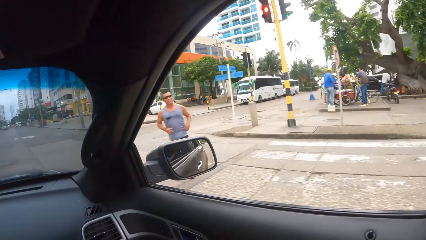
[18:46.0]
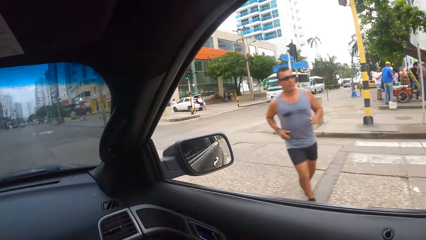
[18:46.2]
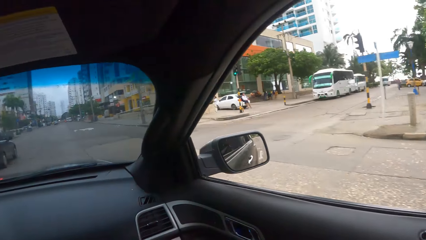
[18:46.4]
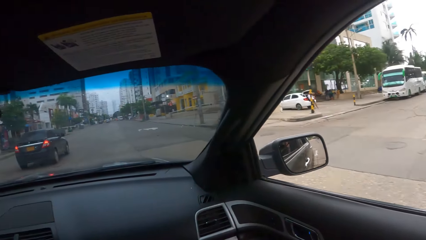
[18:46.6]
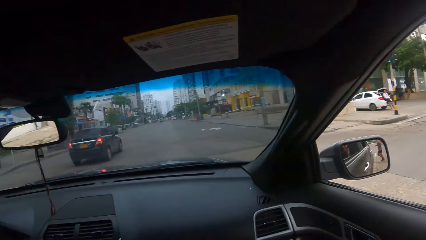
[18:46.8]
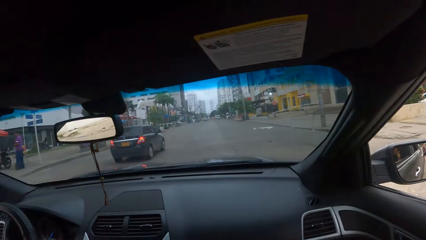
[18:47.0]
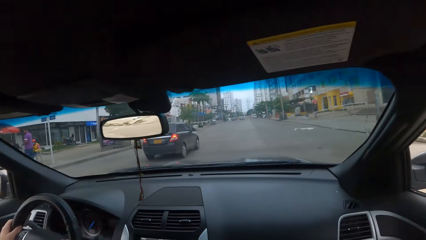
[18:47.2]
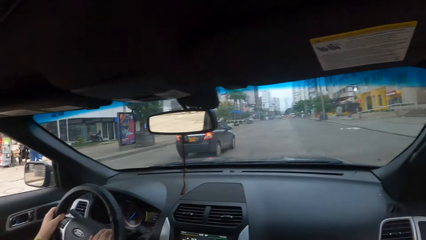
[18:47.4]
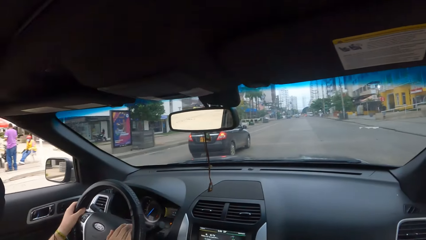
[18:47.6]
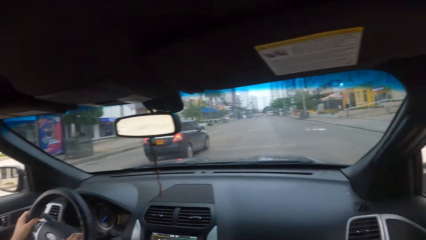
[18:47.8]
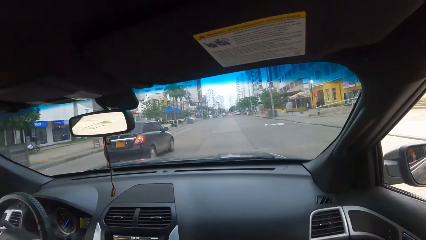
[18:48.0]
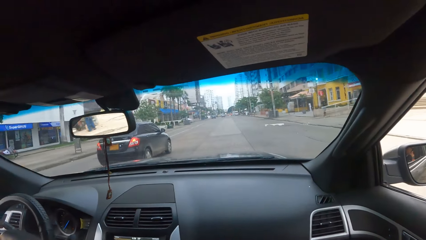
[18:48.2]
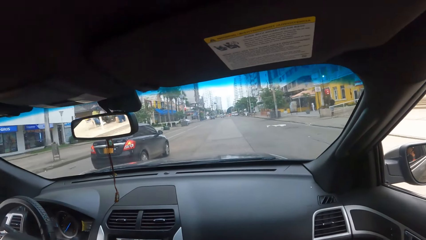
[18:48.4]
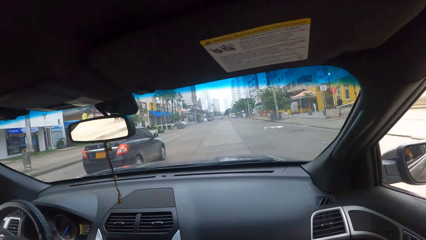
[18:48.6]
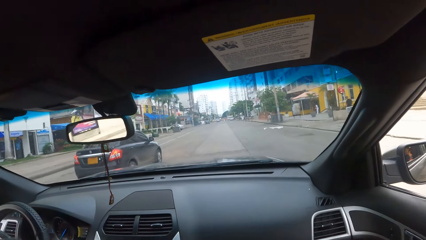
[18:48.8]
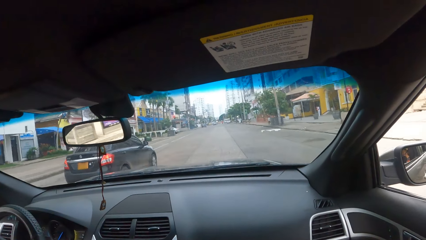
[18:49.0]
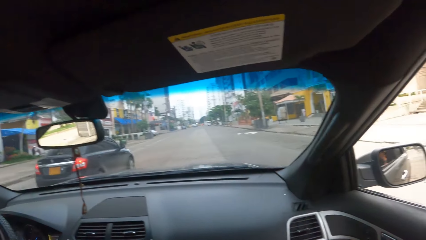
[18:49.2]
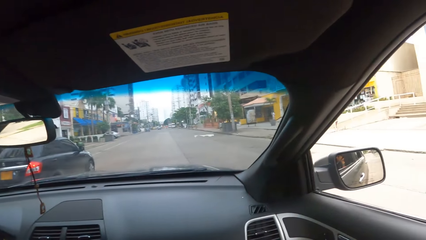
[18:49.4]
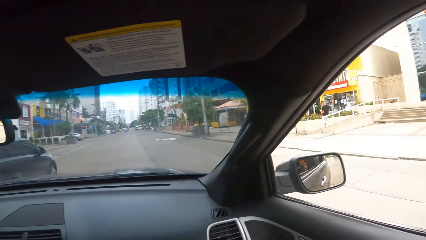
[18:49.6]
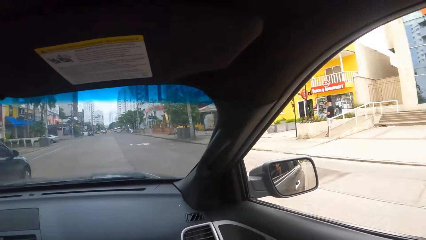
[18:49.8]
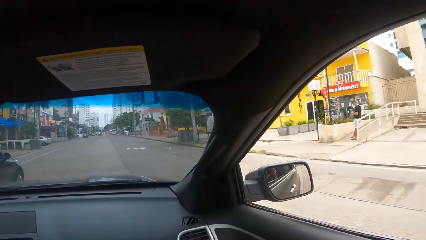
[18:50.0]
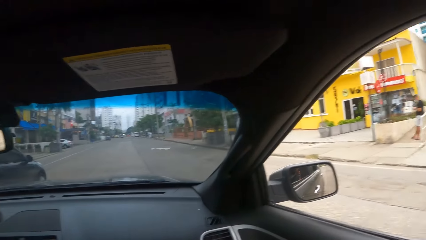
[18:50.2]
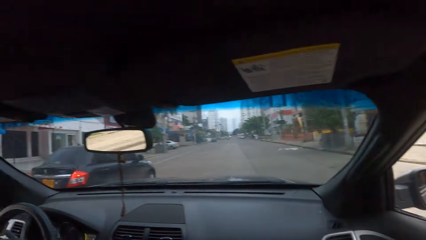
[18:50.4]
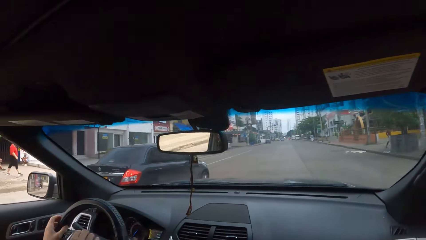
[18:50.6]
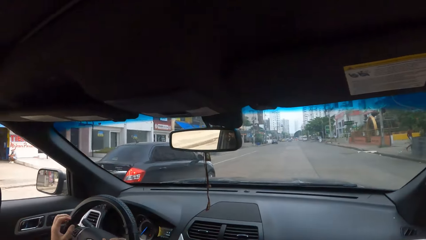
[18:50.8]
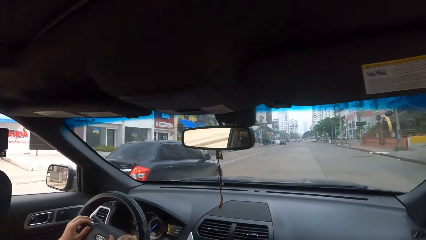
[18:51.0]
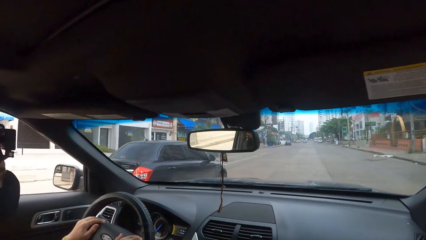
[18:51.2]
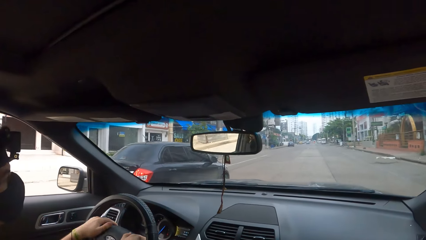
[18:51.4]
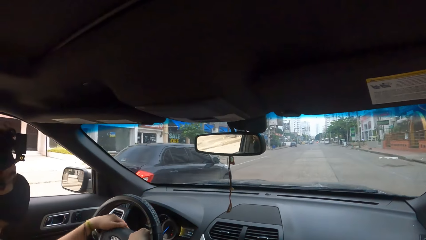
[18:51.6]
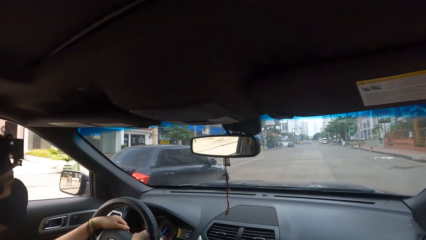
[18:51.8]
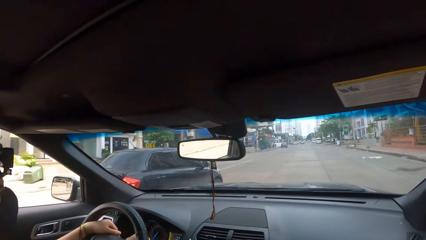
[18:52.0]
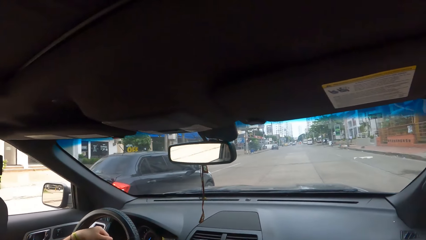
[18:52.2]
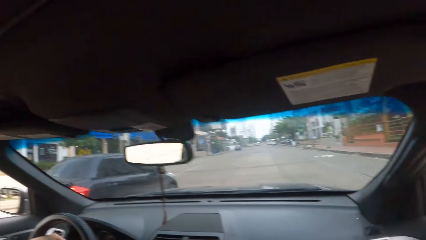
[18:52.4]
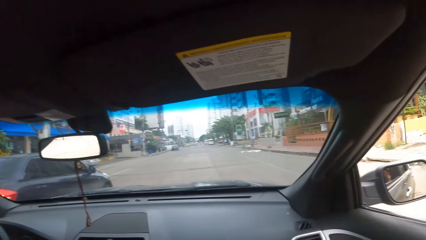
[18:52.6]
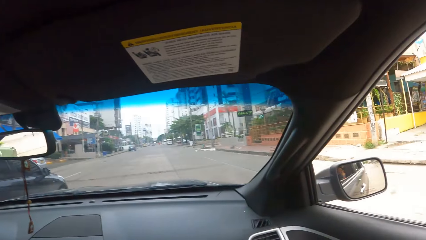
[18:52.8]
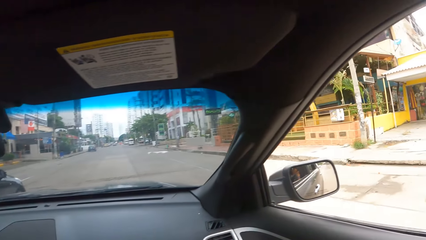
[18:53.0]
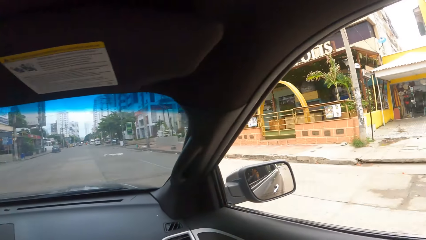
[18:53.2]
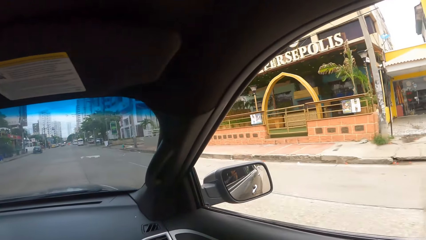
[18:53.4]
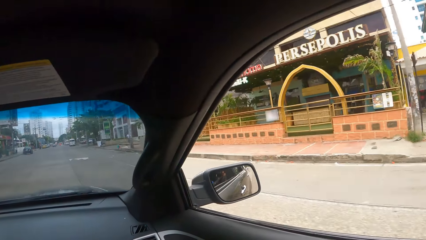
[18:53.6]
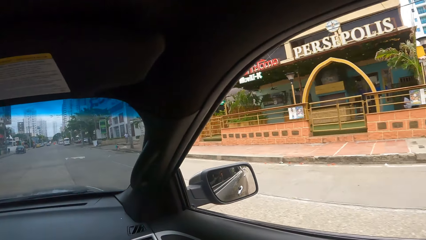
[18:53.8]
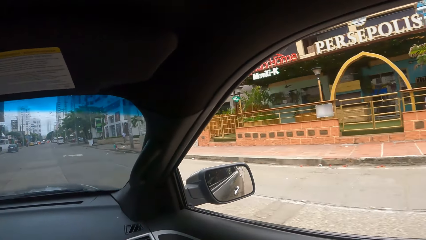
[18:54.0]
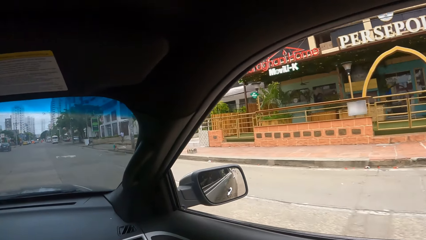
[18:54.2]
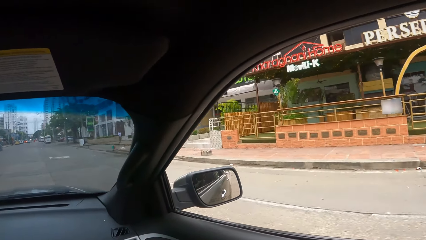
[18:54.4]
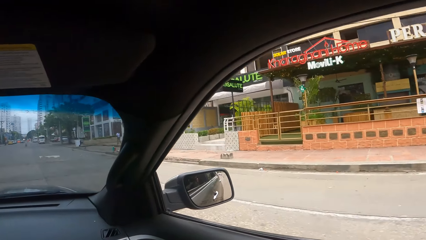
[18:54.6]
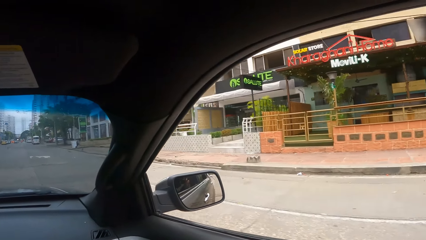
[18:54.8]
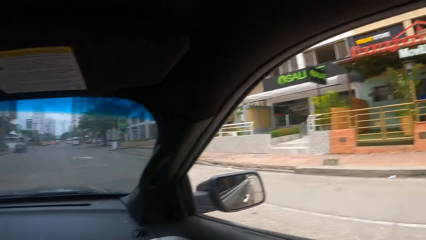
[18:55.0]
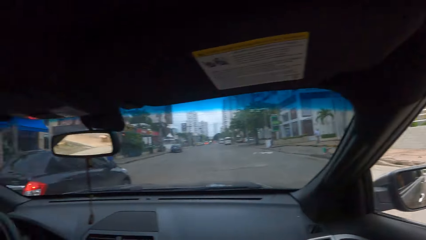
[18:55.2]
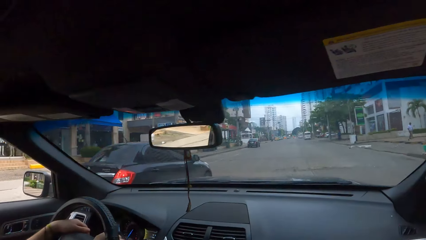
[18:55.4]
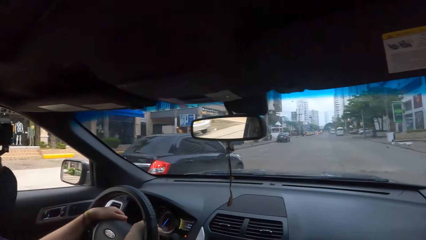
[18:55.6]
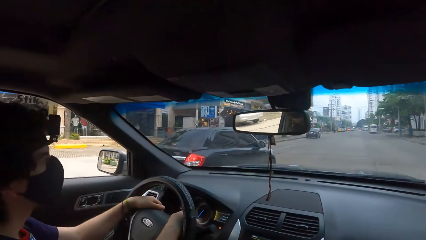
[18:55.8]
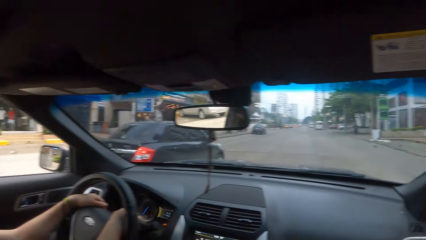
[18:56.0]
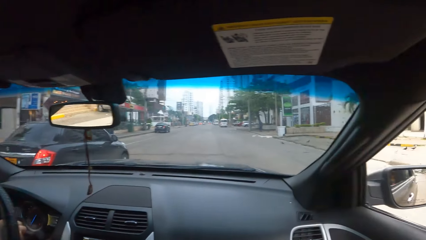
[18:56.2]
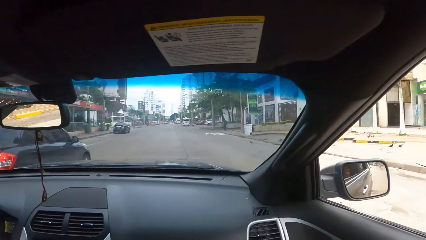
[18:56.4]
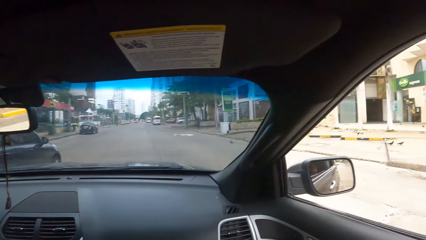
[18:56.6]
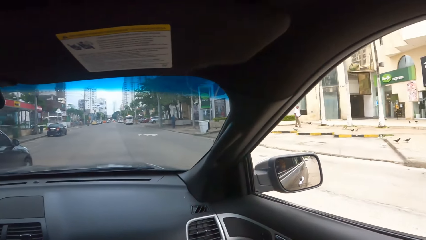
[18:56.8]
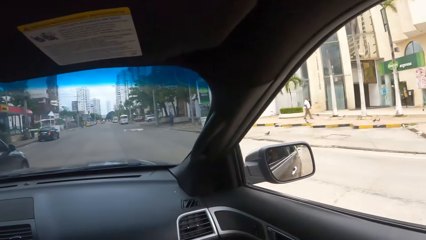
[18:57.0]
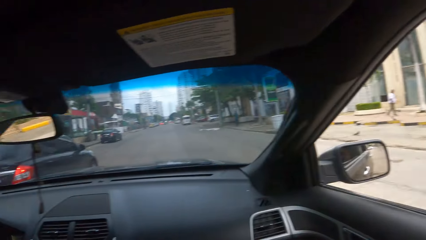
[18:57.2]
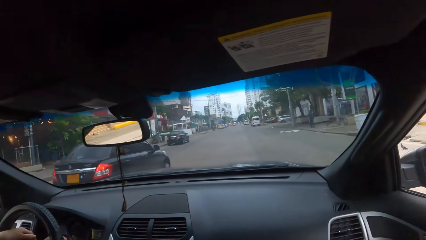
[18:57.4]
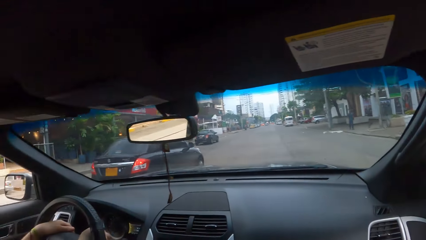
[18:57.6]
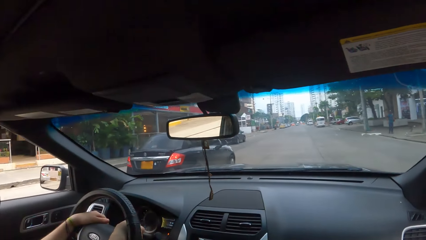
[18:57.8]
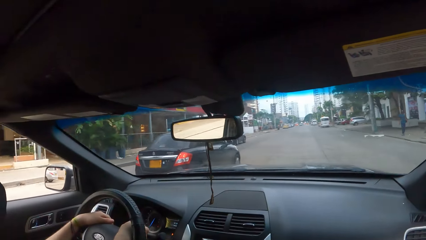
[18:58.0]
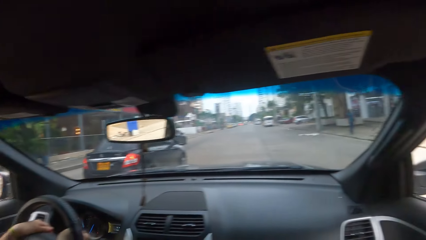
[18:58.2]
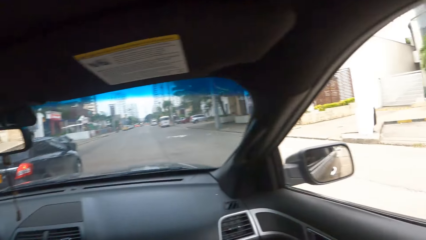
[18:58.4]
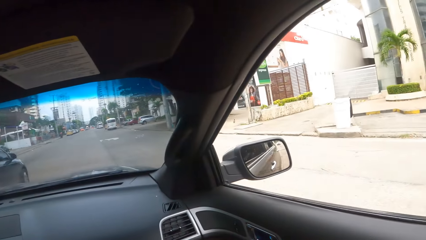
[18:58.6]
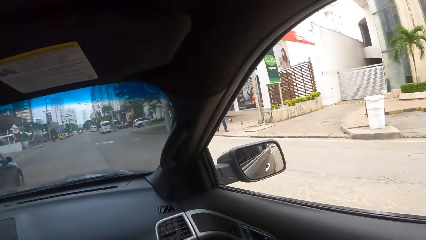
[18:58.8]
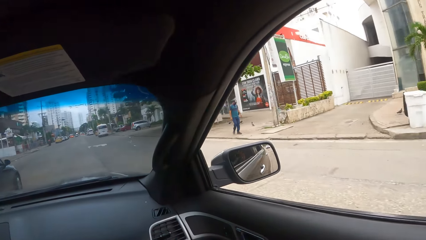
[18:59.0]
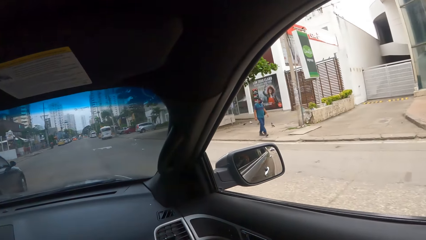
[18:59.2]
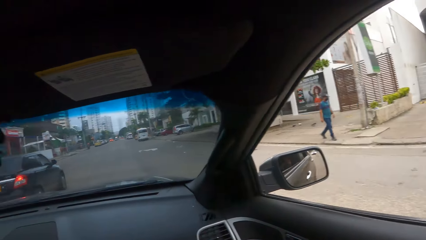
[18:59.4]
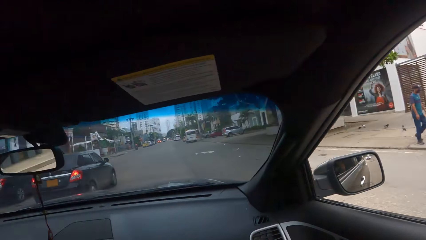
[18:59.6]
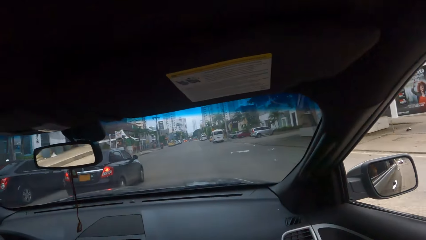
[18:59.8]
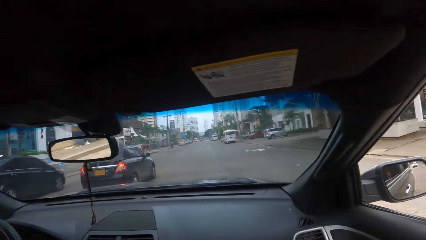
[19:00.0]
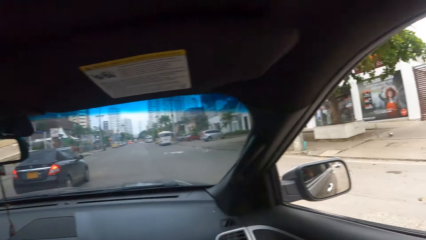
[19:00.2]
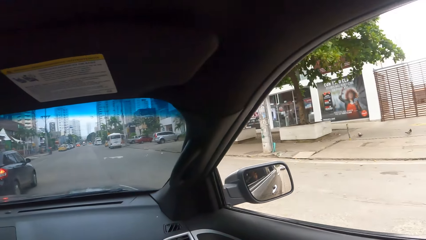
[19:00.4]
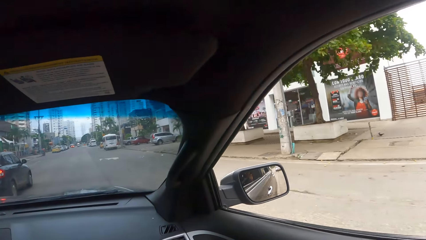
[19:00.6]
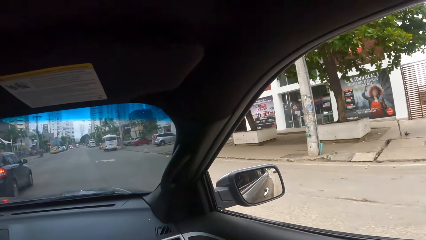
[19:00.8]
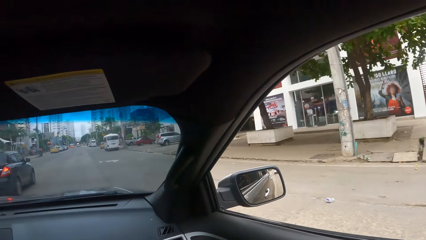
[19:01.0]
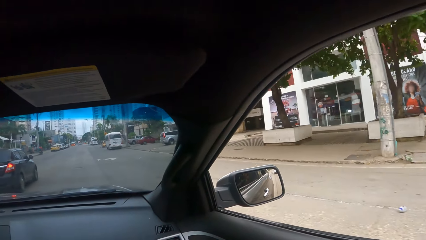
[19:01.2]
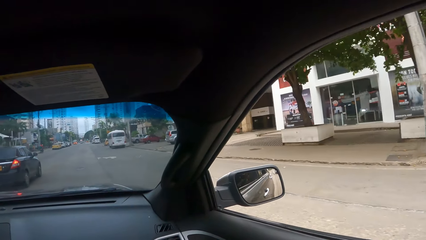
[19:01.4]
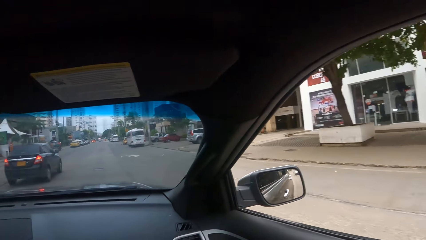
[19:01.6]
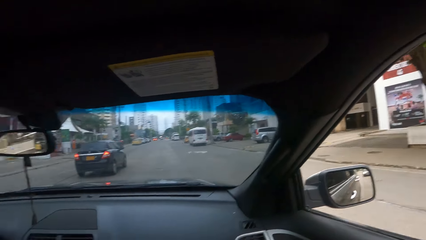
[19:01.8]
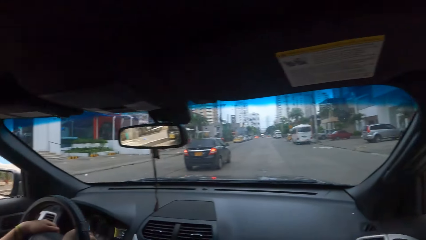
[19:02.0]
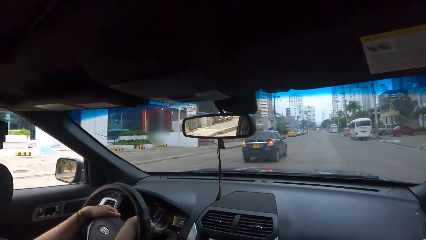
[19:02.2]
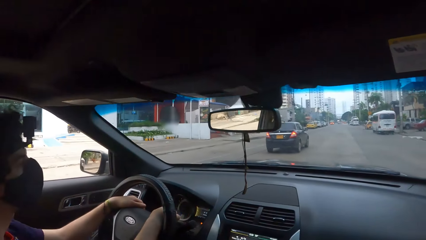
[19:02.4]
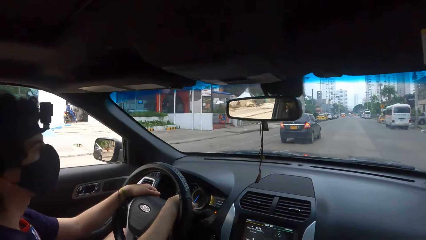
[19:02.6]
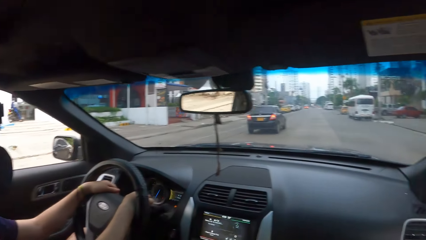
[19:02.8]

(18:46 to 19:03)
The camera wearer sits in the car. They look around.
